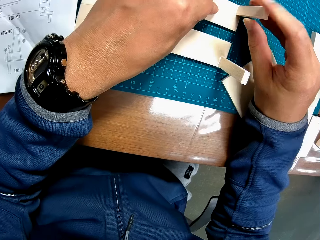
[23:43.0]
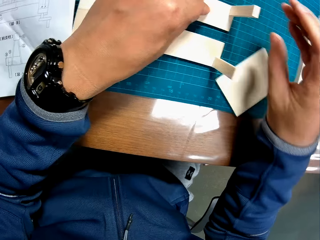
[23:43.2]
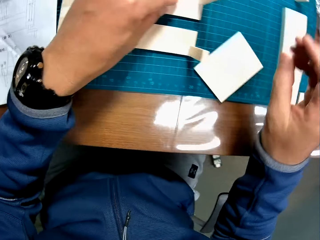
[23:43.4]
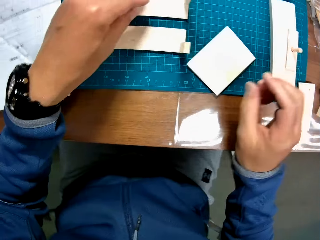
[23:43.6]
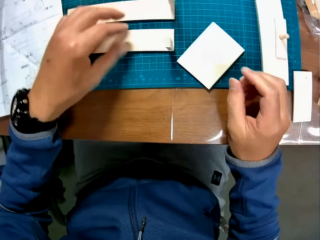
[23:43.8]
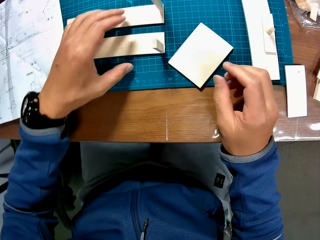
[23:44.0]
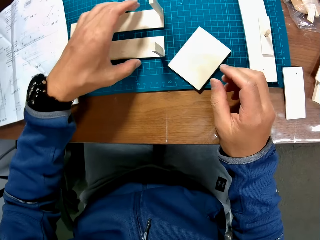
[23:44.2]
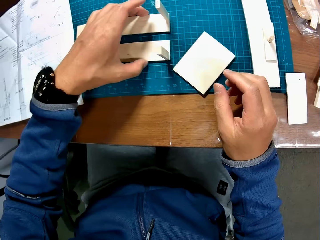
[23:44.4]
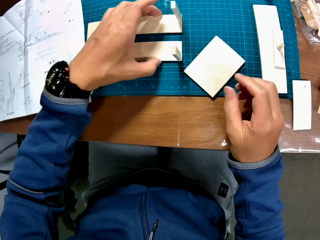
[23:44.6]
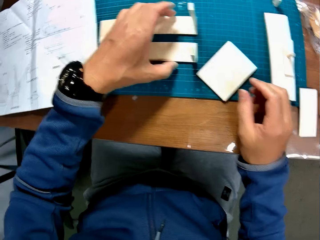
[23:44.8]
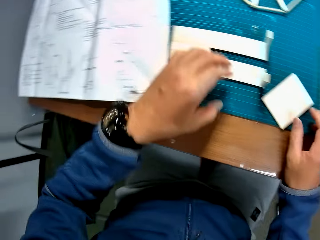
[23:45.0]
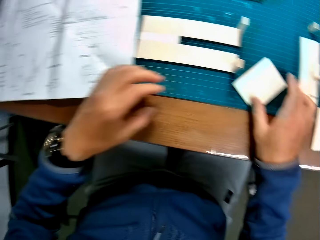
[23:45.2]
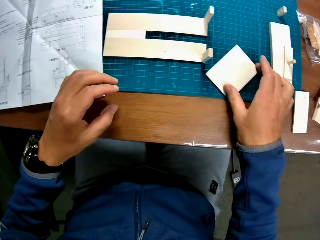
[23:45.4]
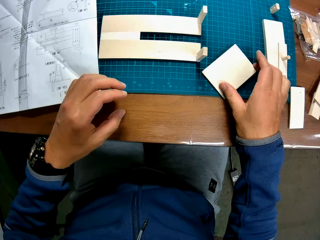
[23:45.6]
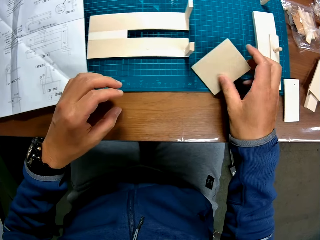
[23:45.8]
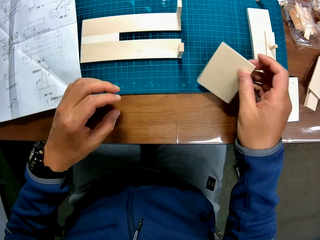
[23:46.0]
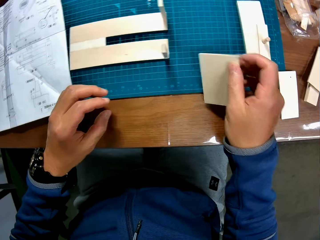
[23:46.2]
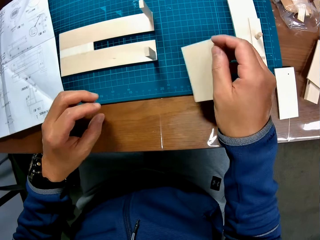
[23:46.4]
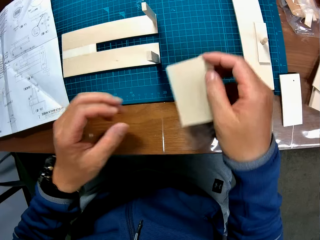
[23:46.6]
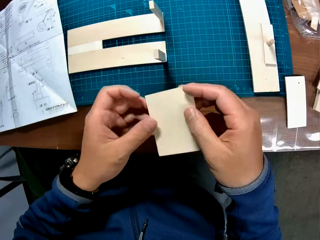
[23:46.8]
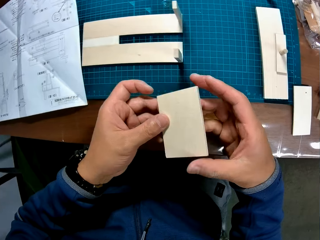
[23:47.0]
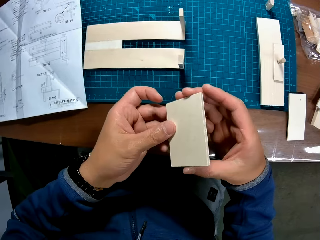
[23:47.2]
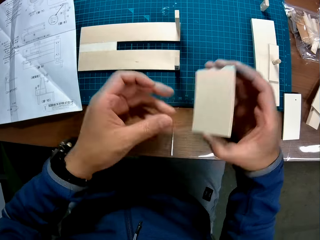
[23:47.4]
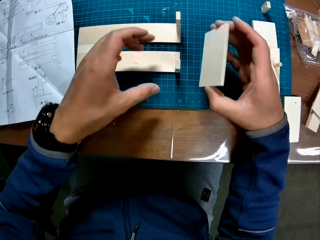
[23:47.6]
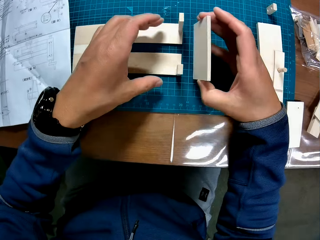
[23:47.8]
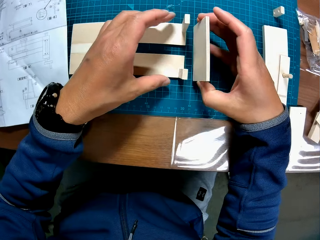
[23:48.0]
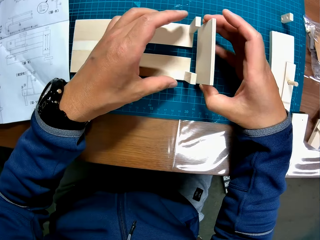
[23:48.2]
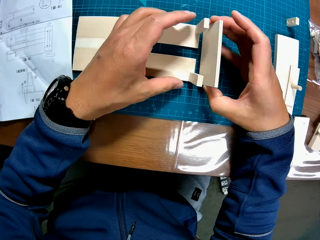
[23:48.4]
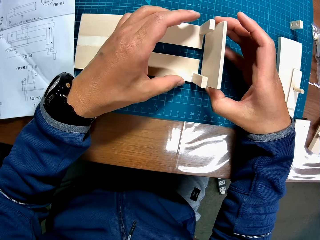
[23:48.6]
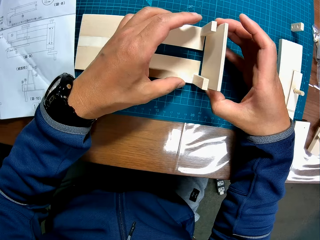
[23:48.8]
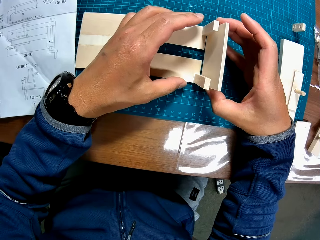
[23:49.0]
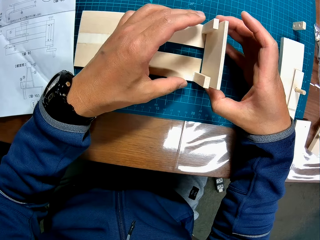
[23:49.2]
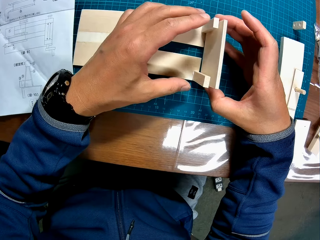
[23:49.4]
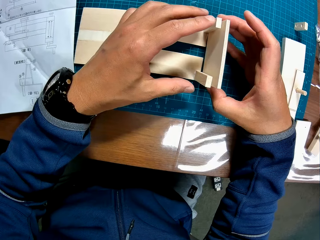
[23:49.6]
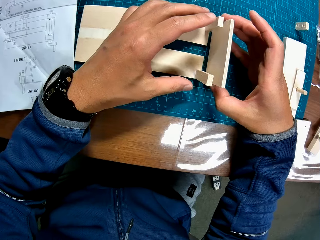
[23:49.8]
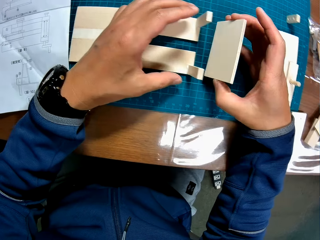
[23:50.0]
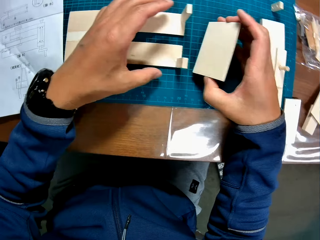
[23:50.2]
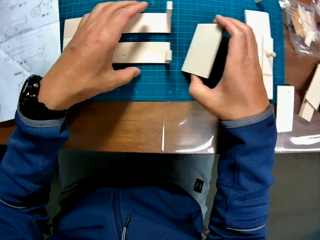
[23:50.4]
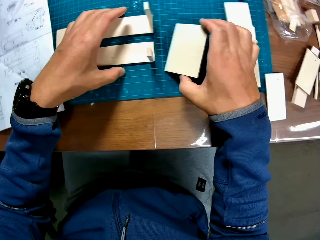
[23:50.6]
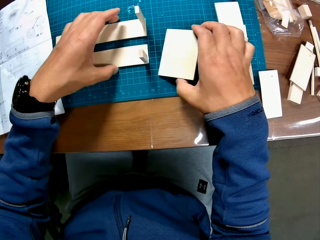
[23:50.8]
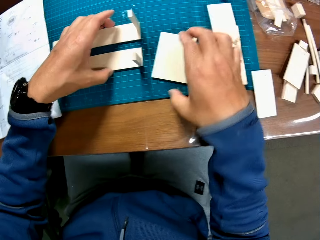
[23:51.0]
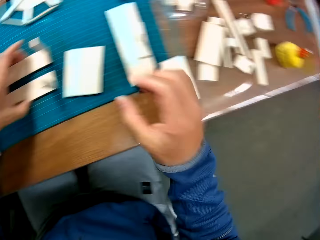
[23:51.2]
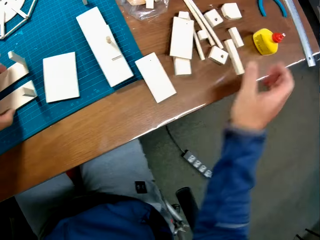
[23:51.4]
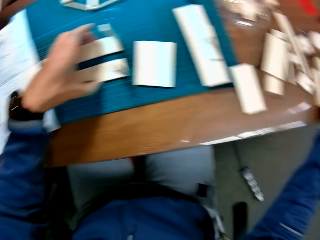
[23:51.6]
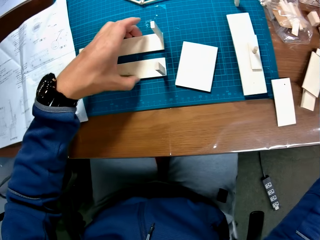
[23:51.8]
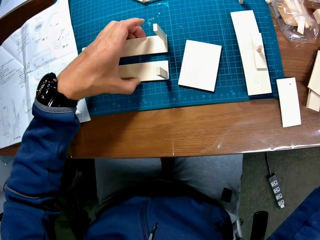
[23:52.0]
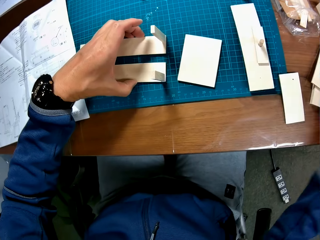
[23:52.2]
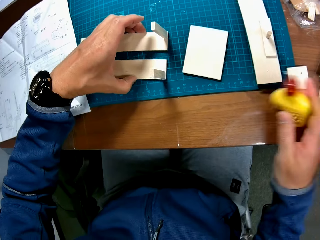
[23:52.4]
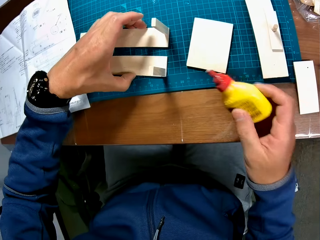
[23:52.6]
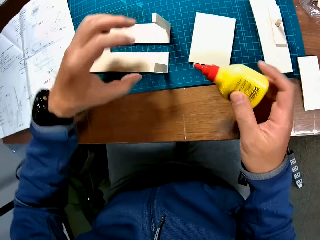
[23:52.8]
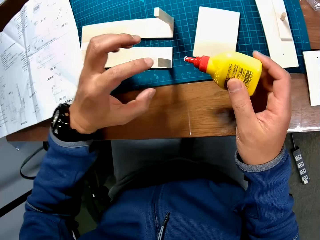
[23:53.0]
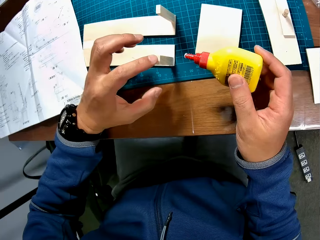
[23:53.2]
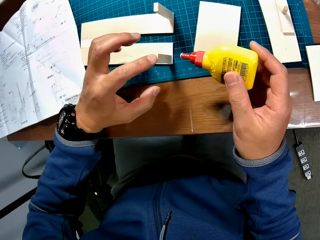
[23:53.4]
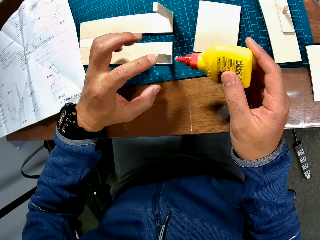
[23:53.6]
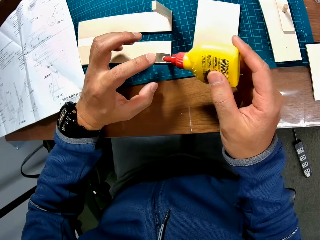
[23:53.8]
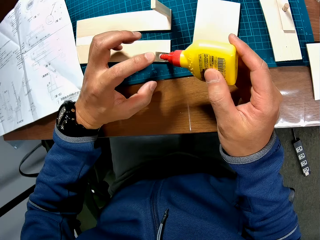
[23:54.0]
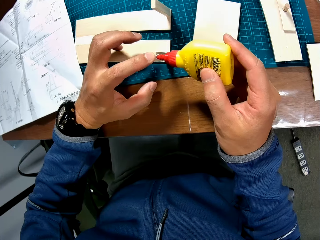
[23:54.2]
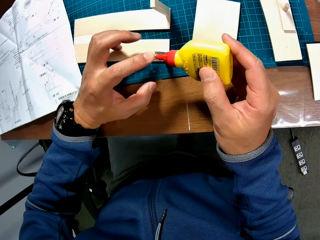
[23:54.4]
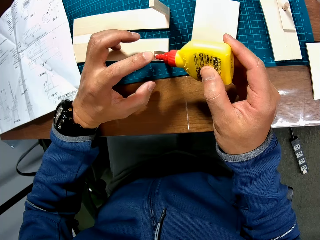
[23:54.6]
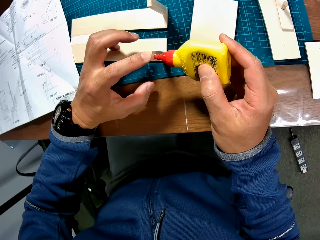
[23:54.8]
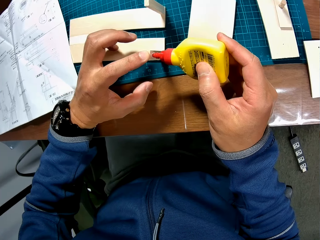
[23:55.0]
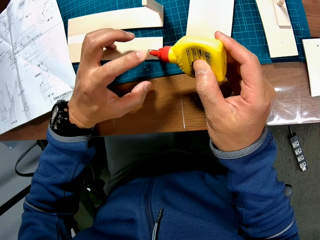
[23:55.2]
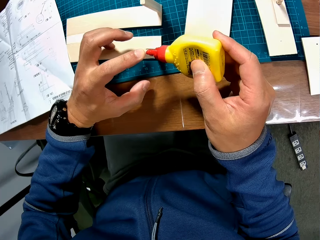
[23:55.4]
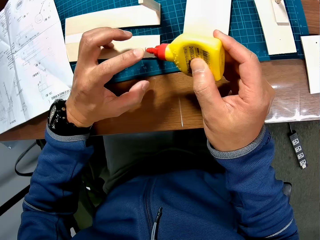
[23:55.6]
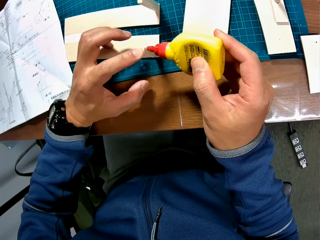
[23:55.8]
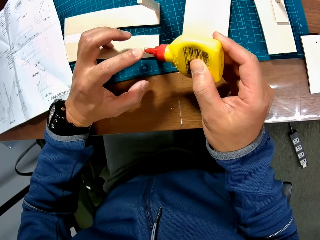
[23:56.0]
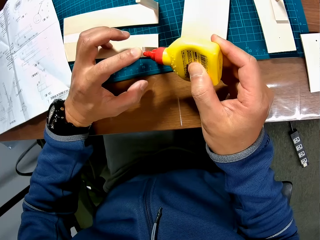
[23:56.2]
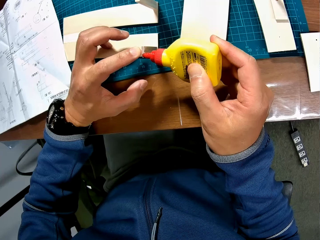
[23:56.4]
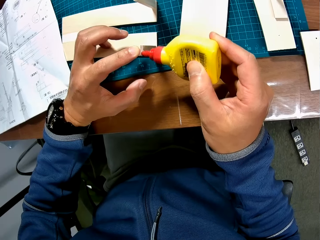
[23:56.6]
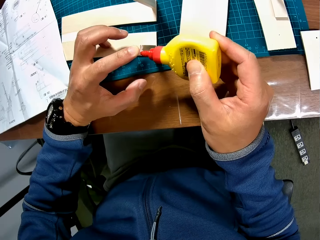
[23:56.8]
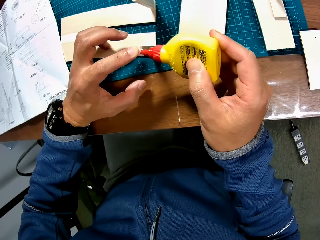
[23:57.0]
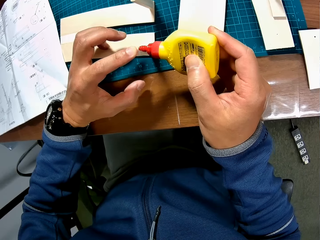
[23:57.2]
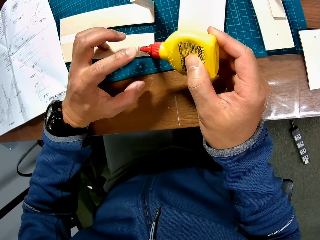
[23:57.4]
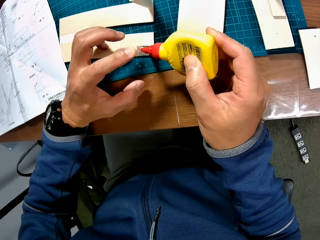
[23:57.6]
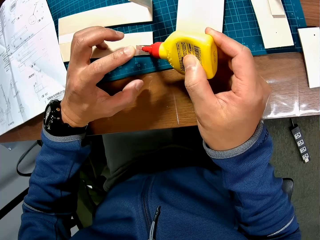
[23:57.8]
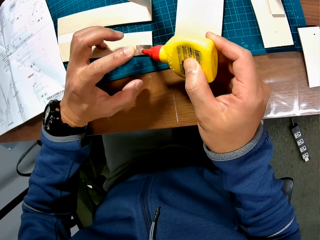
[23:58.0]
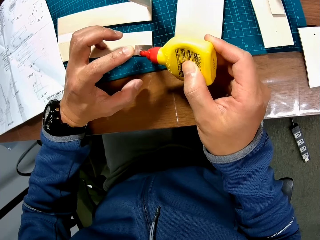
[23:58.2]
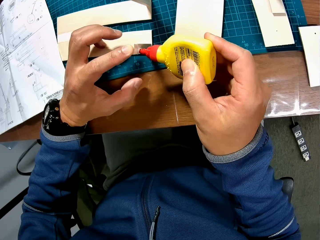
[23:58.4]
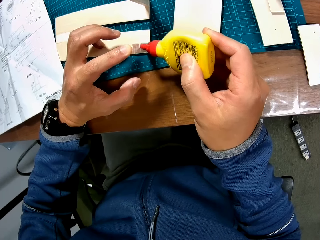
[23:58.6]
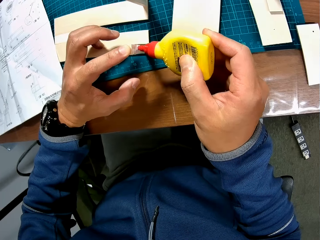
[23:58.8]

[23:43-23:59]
The camera wearer picks up the square piece of wood from the table. He attempts to place the piece of wood on a side of the wooden craft on the table. He drops the piece of wood in his right hand on the table. He picks up the glue container from the table. He applies glue on the piece of wood. He adds the glue to surfaces of the wooden craft on the table.

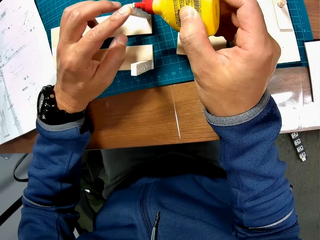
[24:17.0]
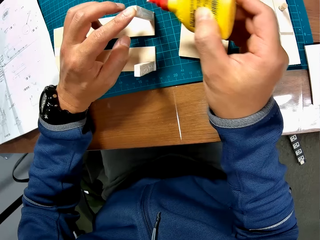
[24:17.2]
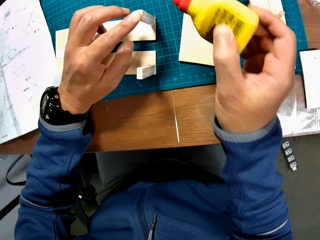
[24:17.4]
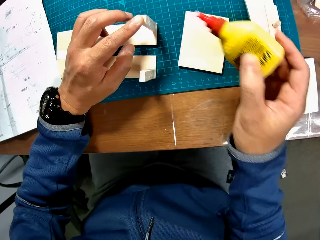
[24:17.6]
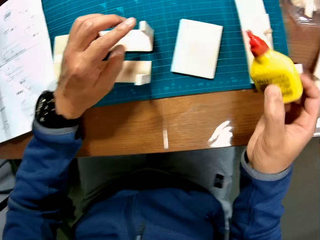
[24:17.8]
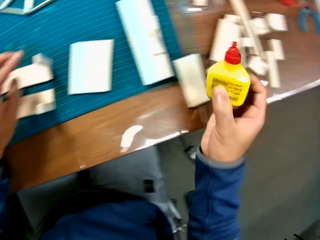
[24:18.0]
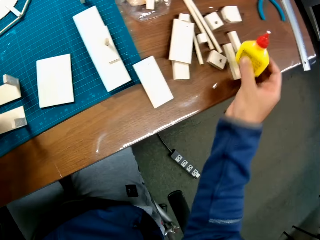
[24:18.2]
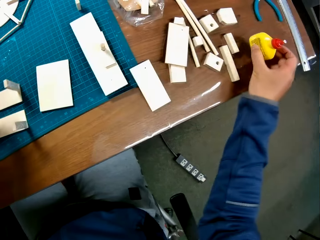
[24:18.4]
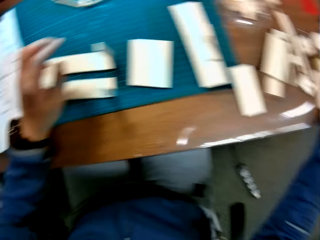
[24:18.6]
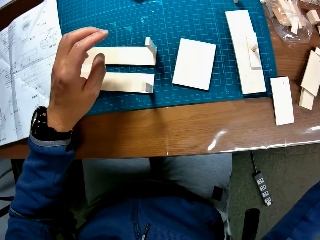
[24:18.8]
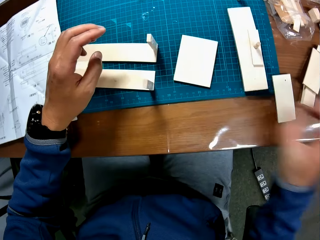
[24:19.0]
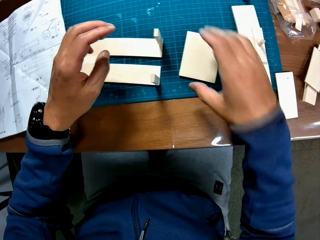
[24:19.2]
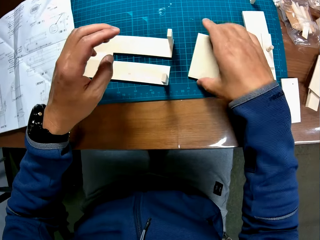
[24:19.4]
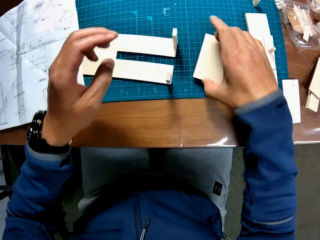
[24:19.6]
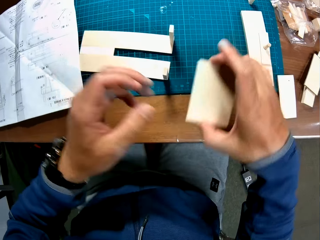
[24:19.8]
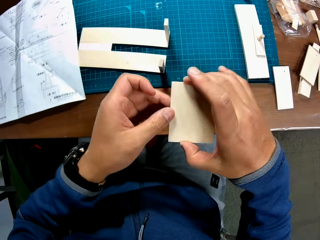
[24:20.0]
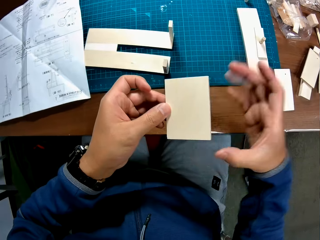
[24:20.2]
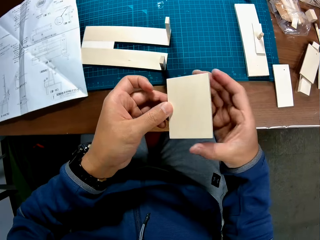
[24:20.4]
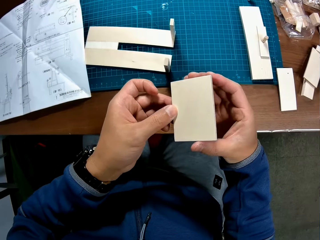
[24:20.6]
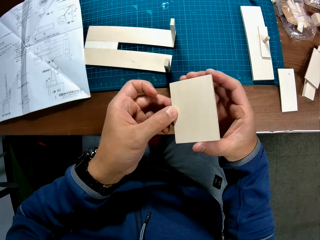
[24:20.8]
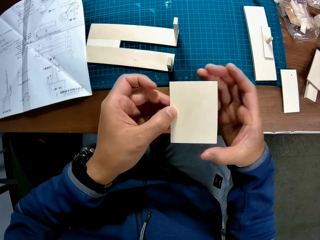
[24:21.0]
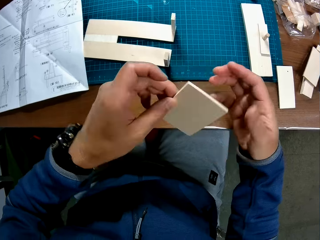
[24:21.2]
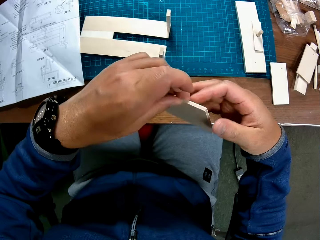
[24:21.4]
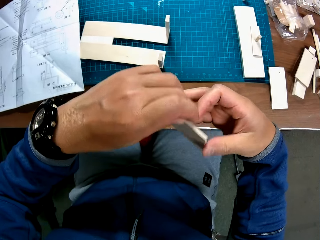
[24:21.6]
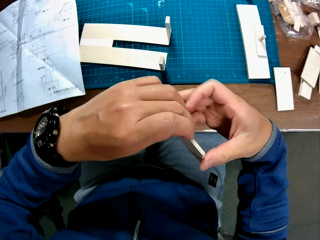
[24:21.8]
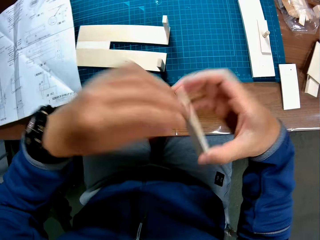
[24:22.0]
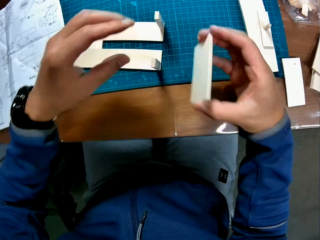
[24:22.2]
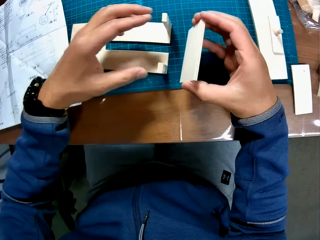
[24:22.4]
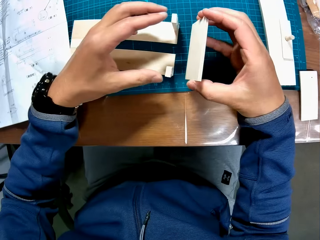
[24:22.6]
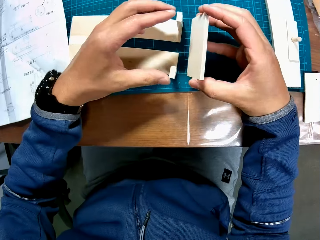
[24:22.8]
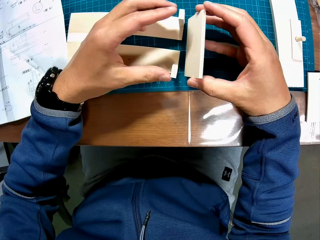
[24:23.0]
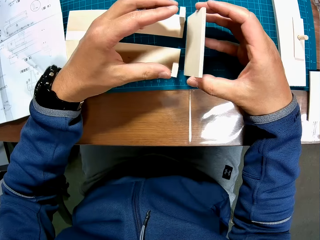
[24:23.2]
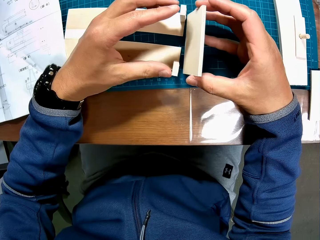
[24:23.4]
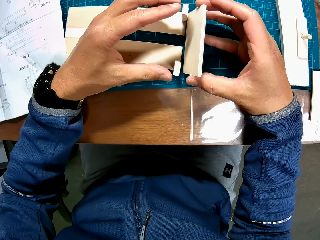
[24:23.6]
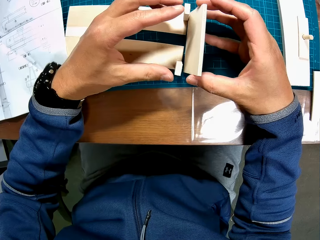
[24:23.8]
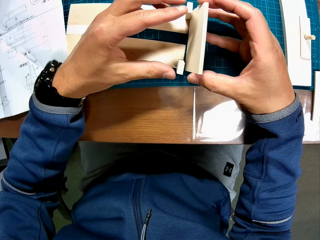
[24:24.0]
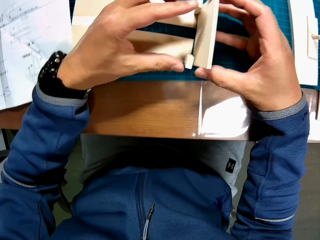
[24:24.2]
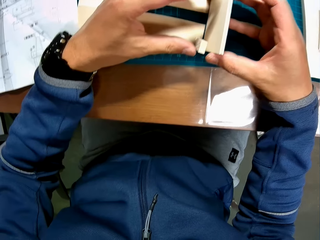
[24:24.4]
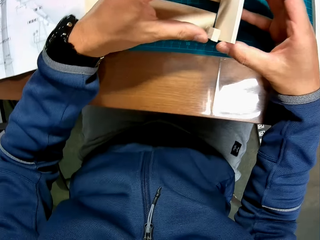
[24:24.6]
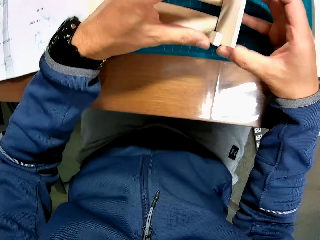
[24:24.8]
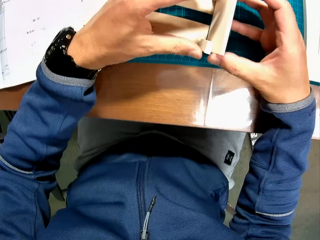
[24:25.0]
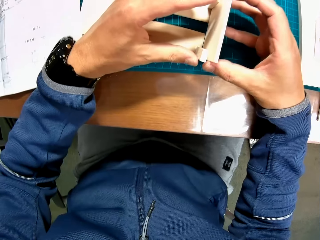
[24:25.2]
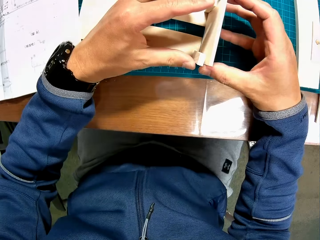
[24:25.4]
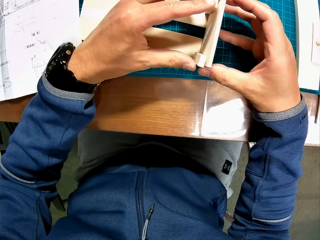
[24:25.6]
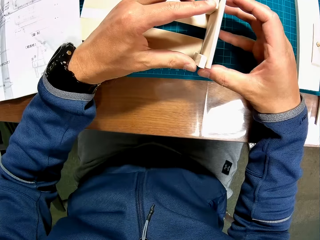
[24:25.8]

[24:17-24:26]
The camera wearer drops the glue container on the table. He picks up the square piece of wood from the table. He glues the piece of wood in his right hand to the wooden craft on the table.
